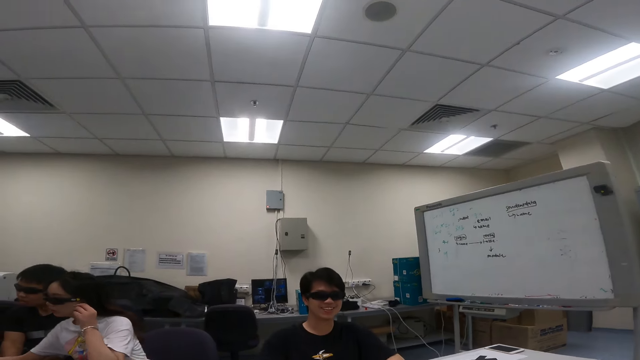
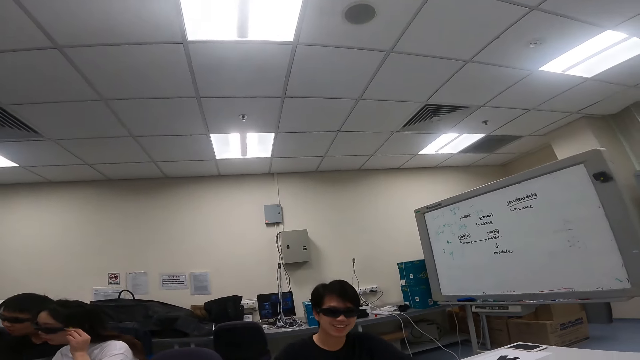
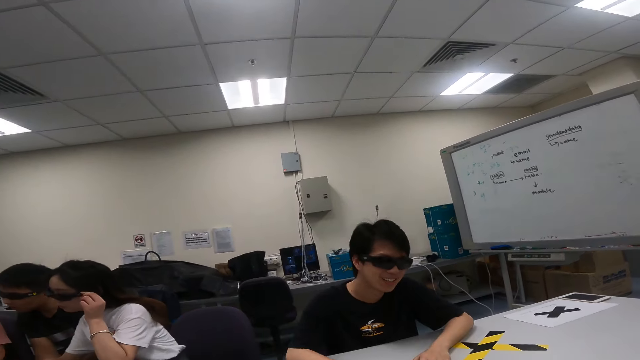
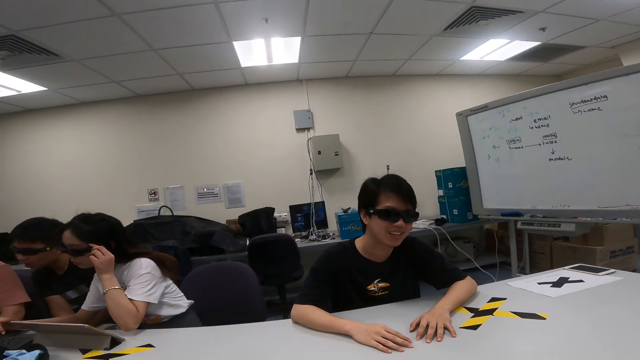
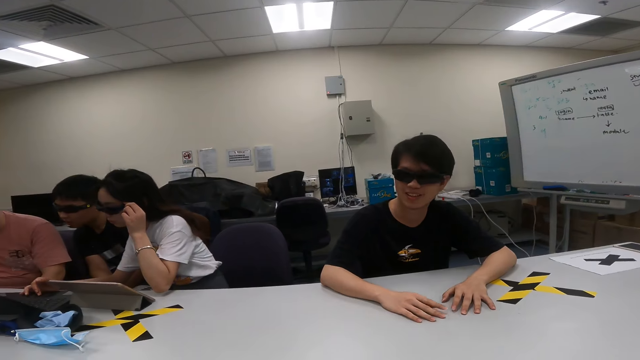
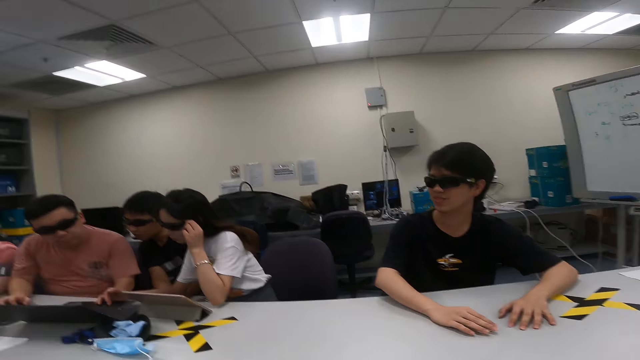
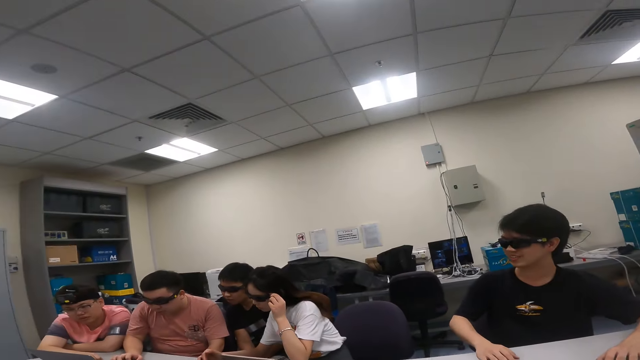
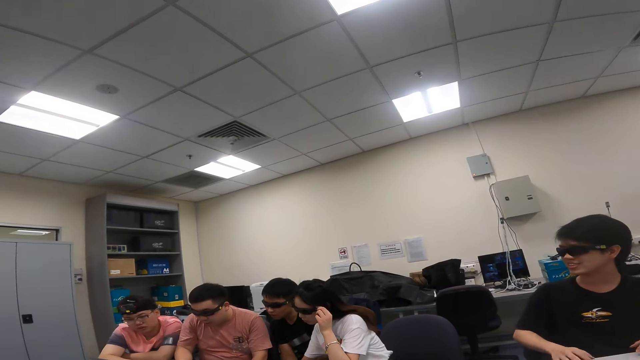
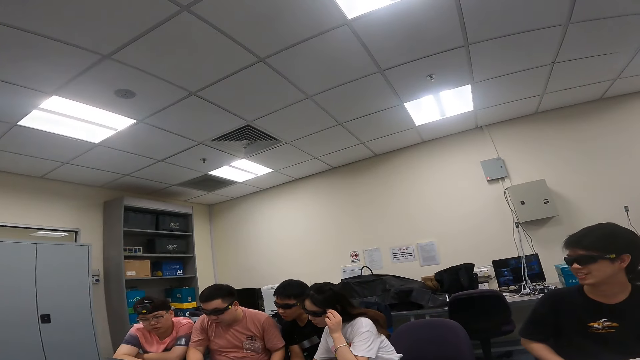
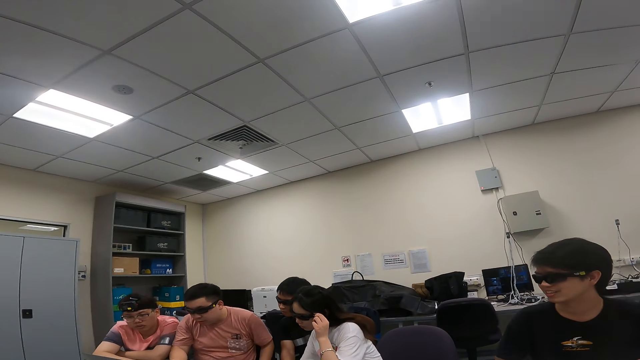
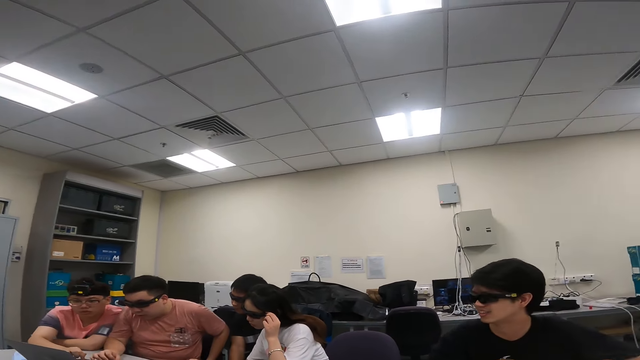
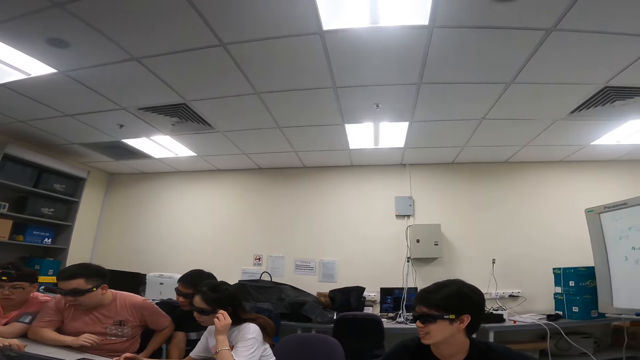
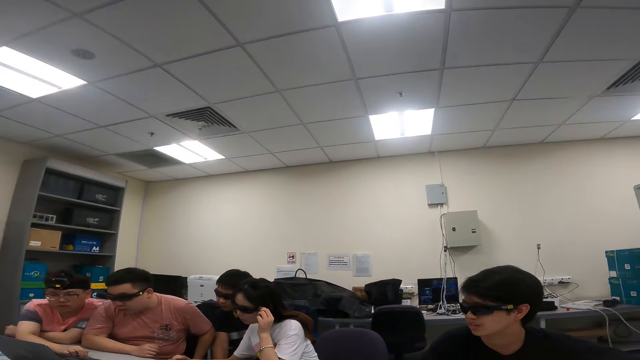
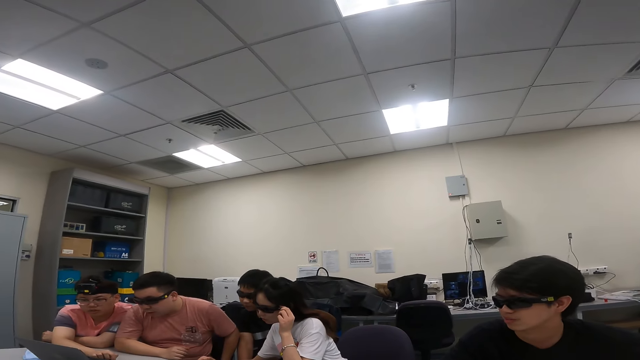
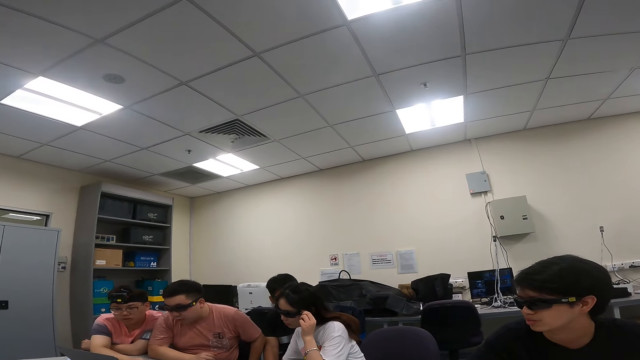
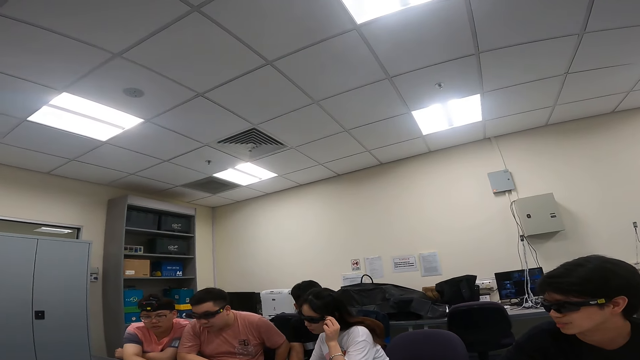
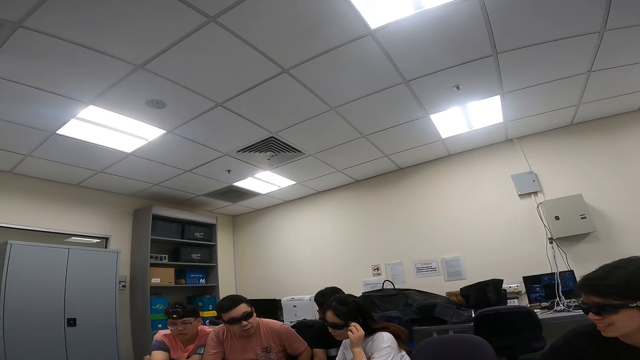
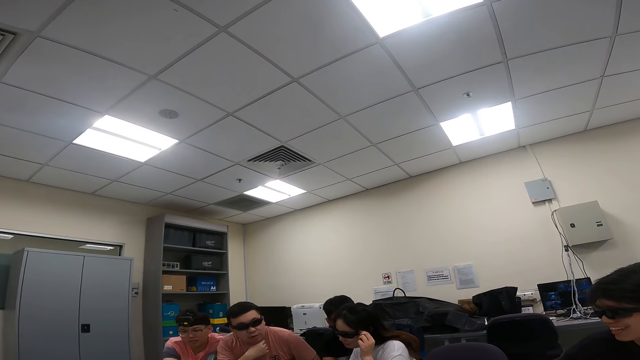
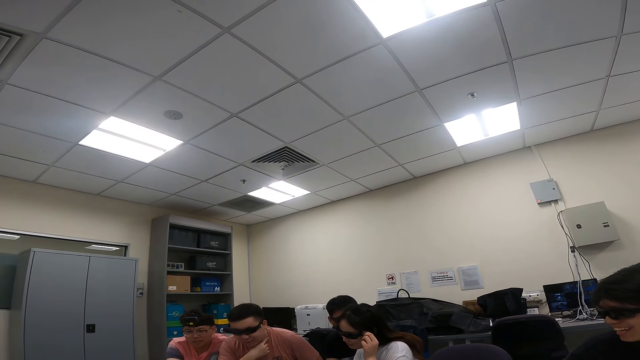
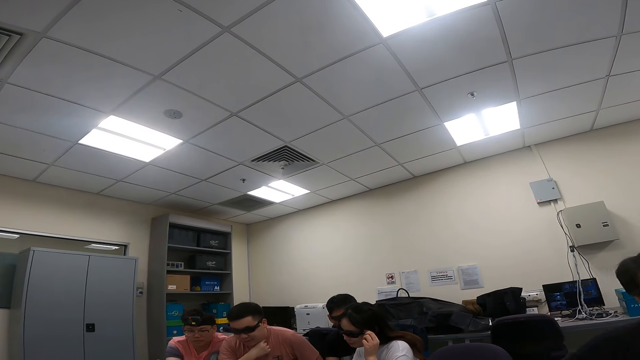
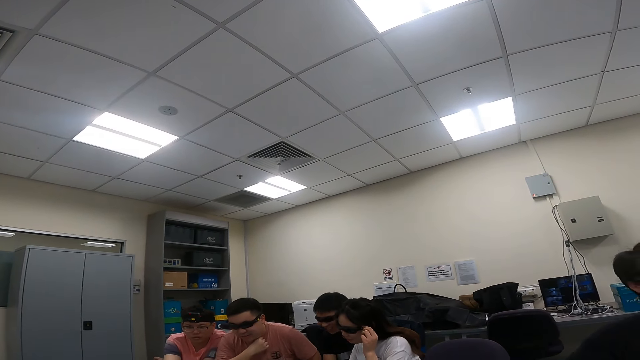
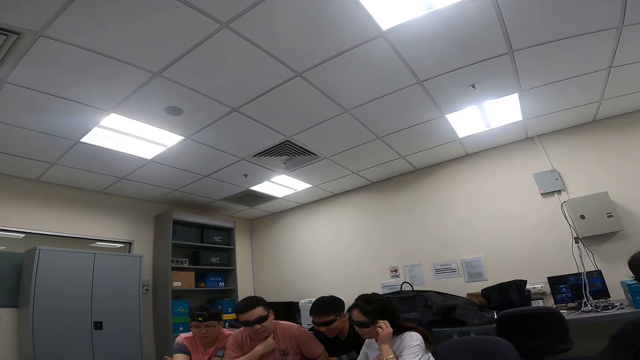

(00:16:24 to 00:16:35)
A woman uses a laptop. A man dialogs with another man. A third man uses a laptop.

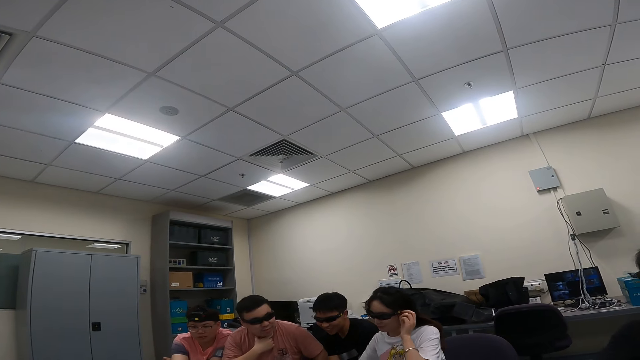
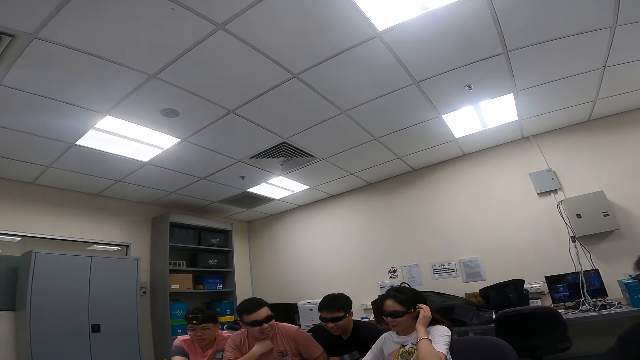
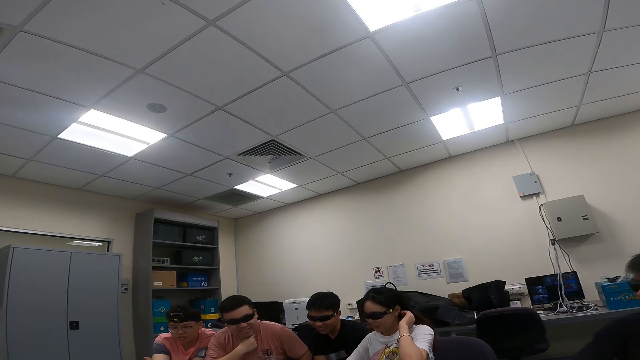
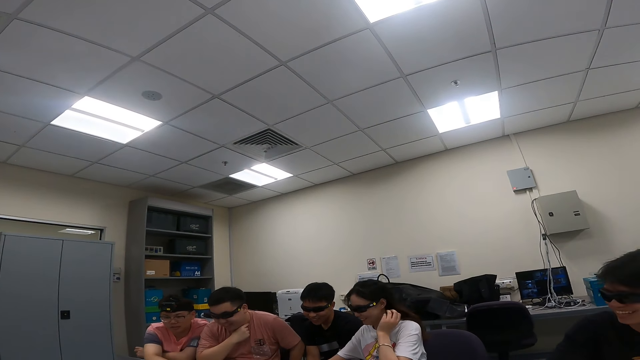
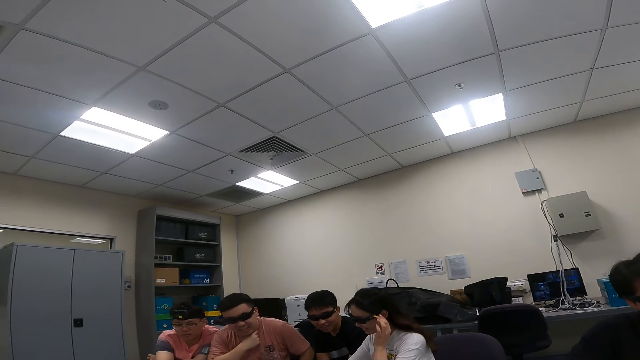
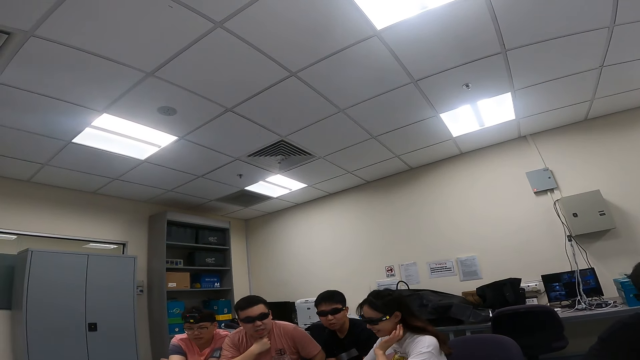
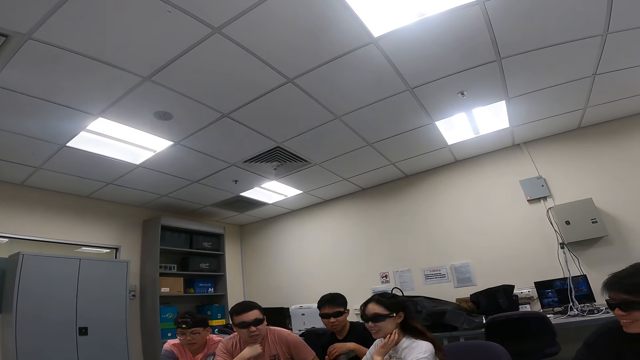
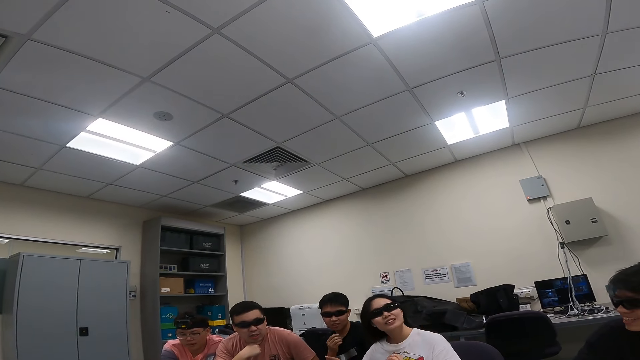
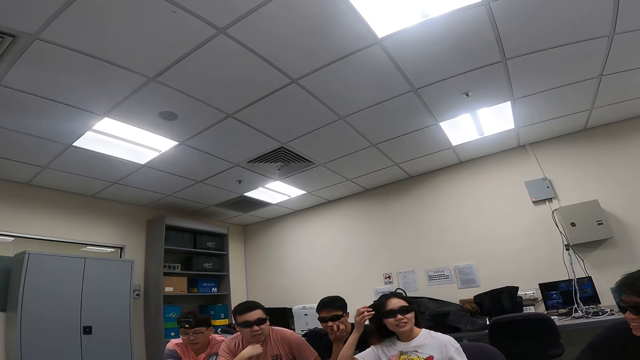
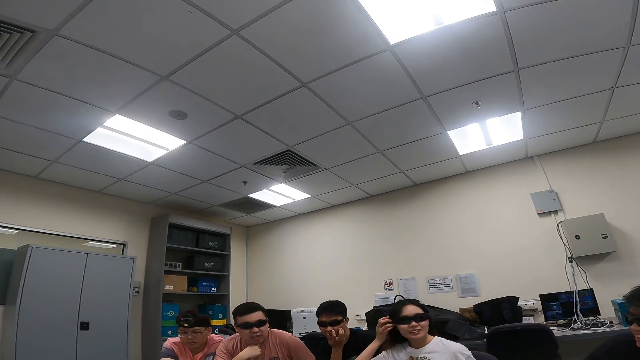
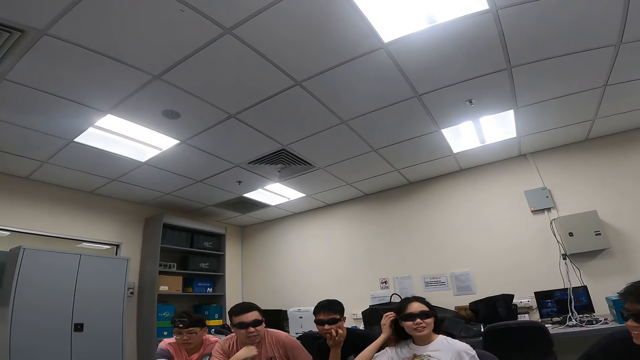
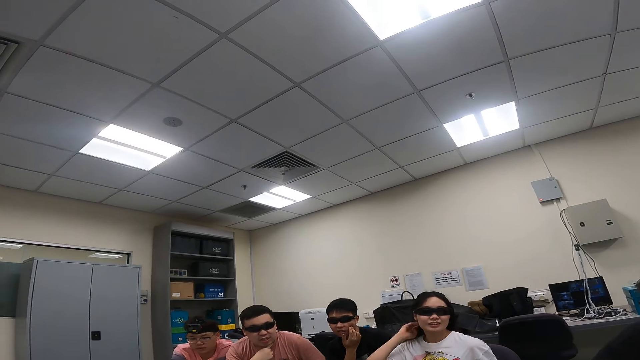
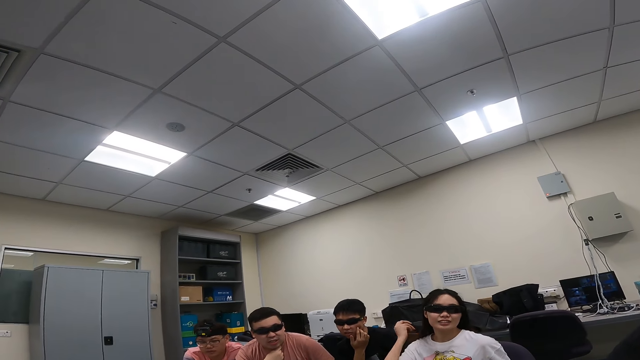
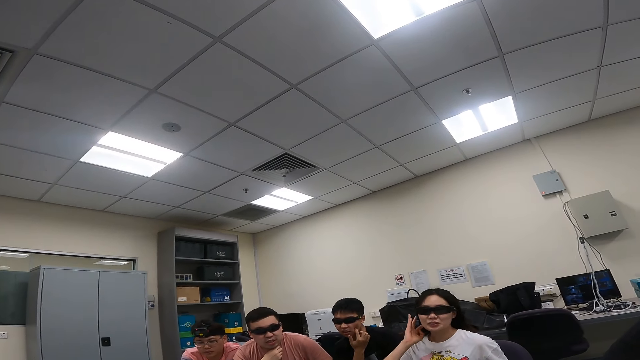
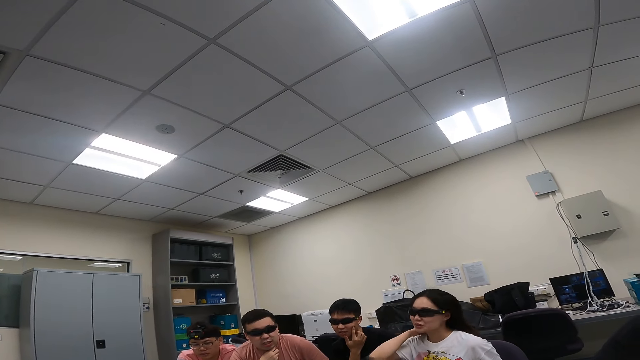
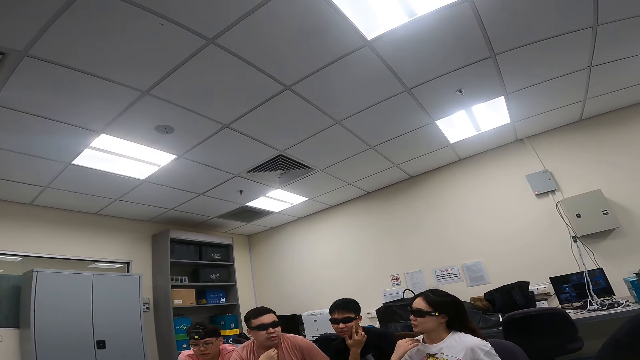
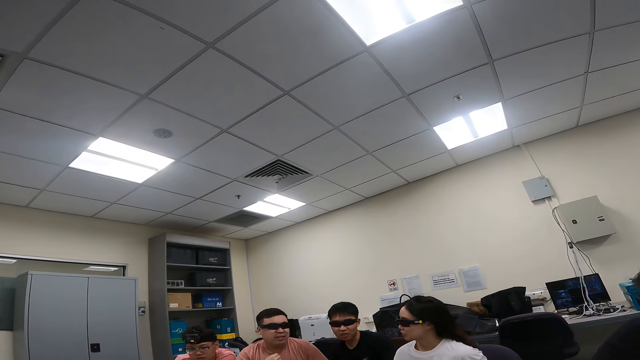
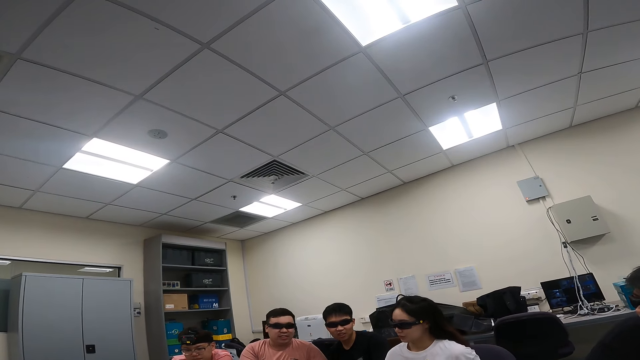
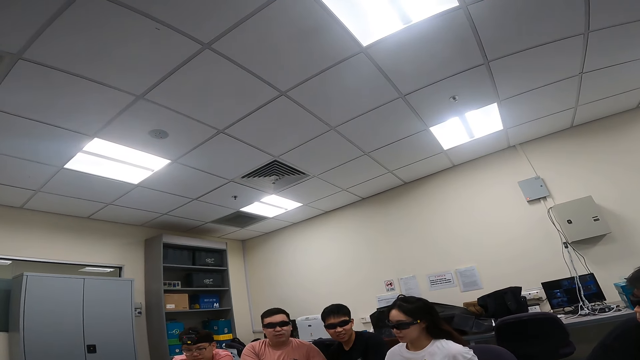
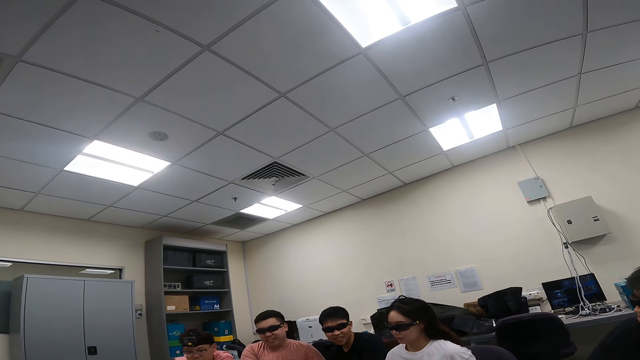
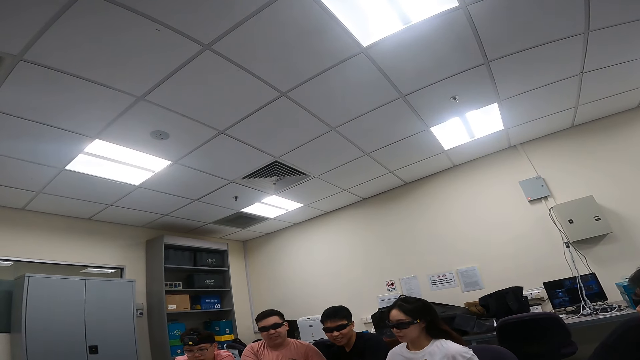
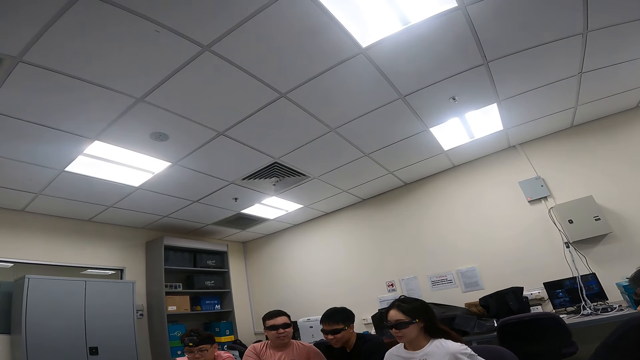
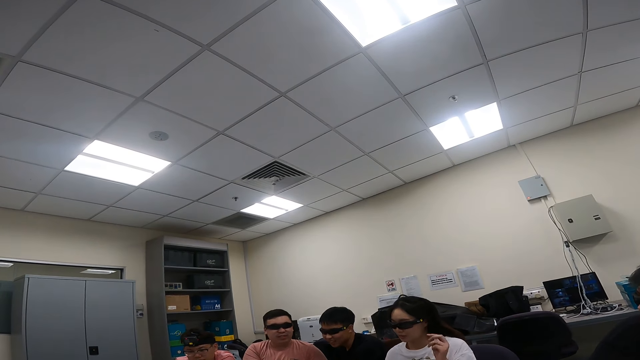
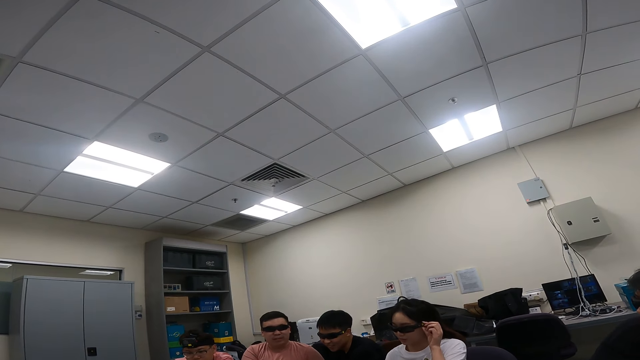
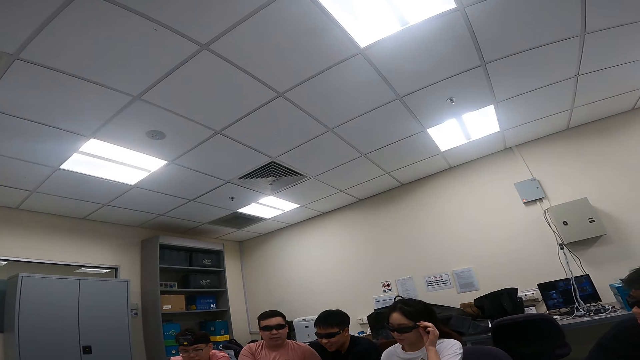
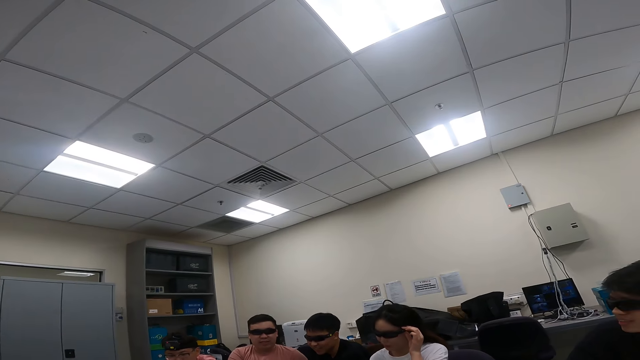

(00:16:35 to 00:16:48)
A man dialogs with the camera wearer. Another man dialogs with the camera wearer.
